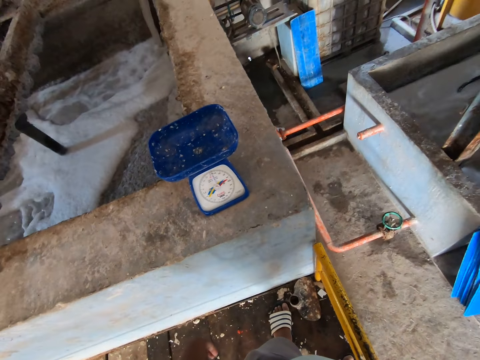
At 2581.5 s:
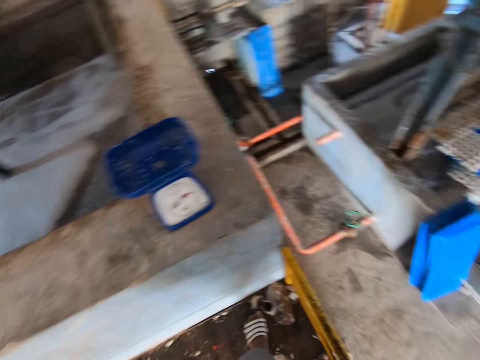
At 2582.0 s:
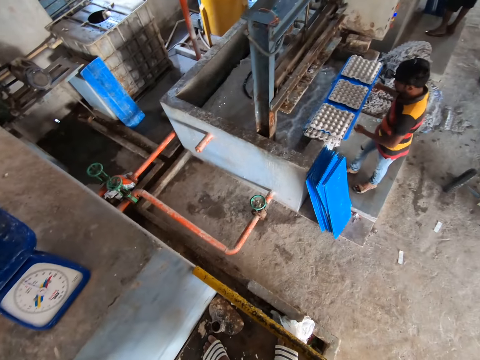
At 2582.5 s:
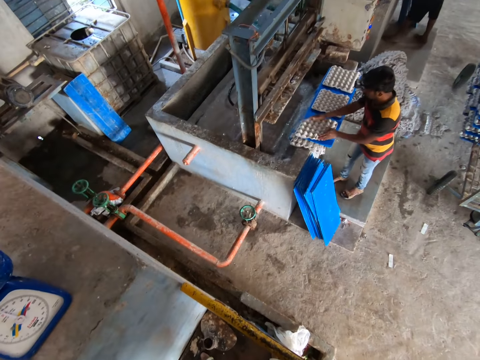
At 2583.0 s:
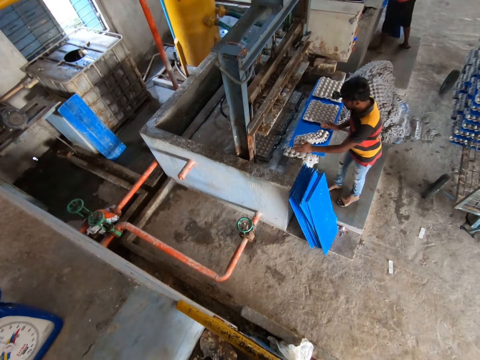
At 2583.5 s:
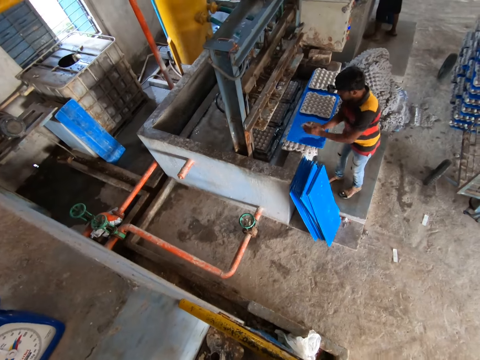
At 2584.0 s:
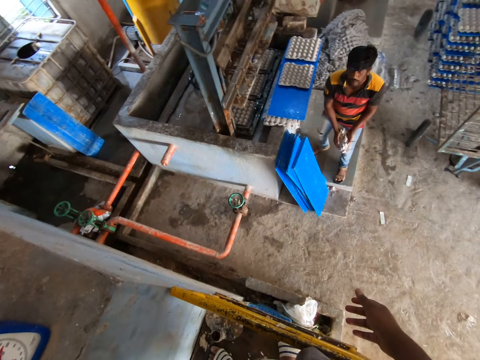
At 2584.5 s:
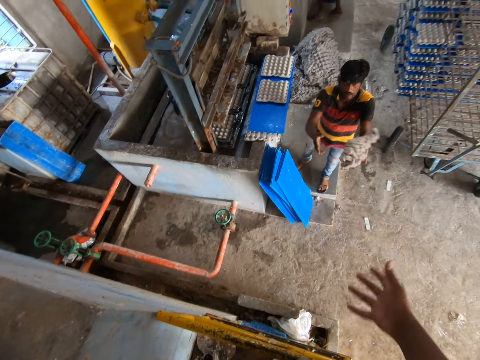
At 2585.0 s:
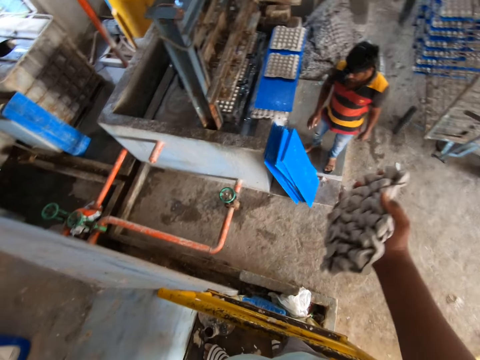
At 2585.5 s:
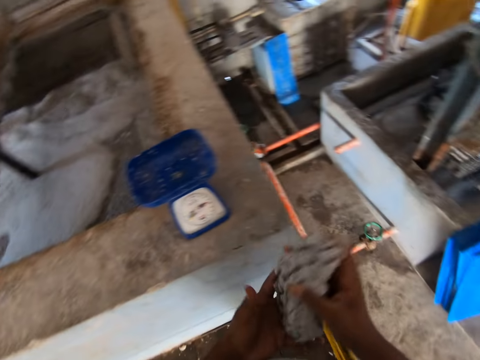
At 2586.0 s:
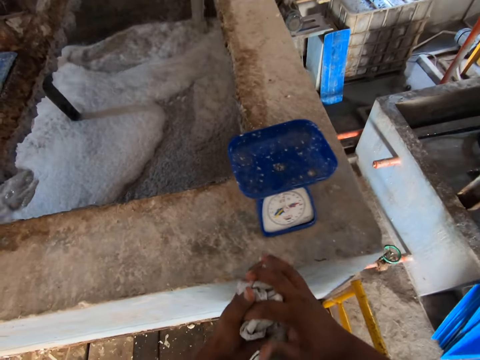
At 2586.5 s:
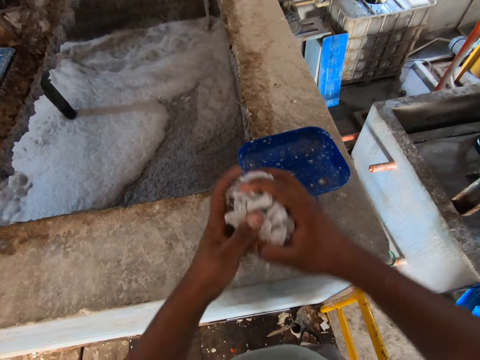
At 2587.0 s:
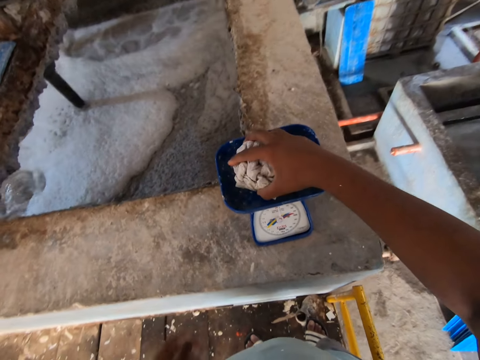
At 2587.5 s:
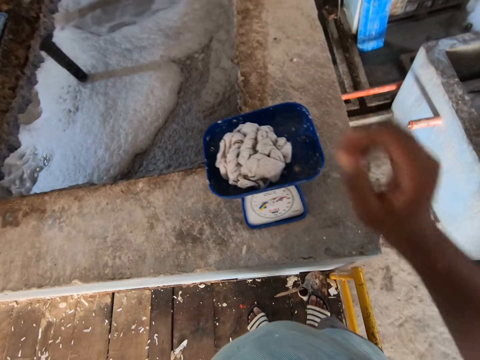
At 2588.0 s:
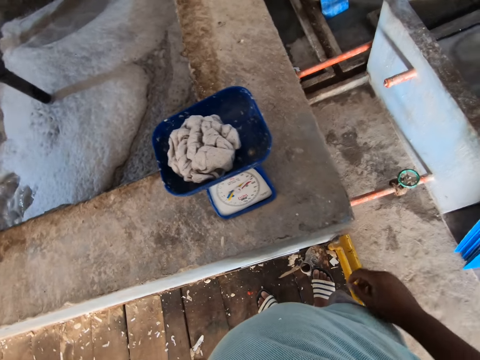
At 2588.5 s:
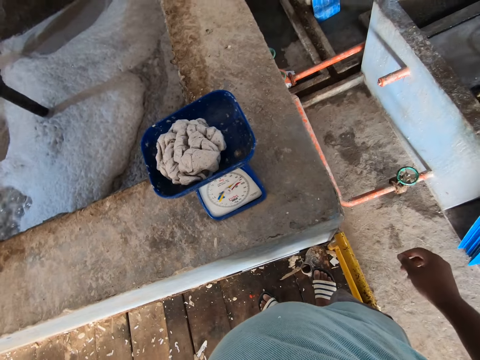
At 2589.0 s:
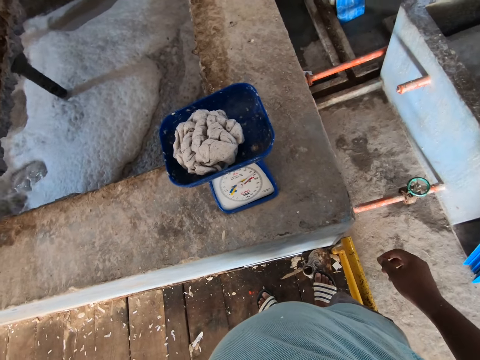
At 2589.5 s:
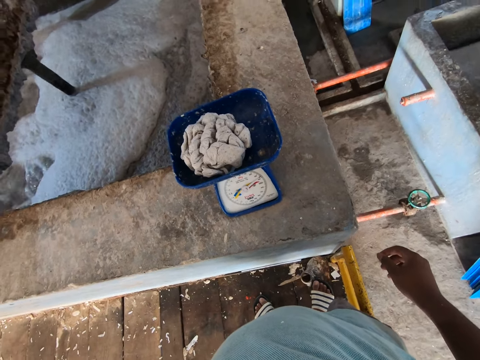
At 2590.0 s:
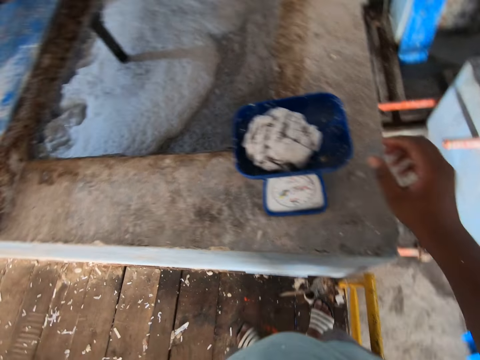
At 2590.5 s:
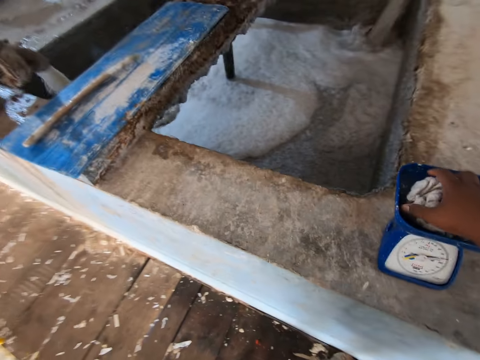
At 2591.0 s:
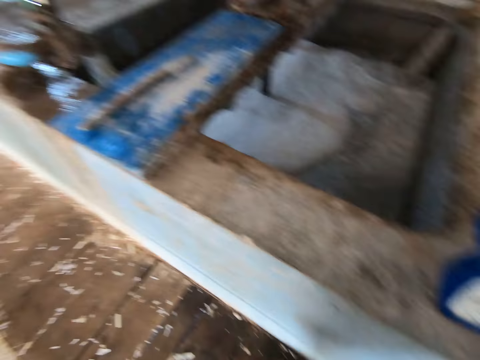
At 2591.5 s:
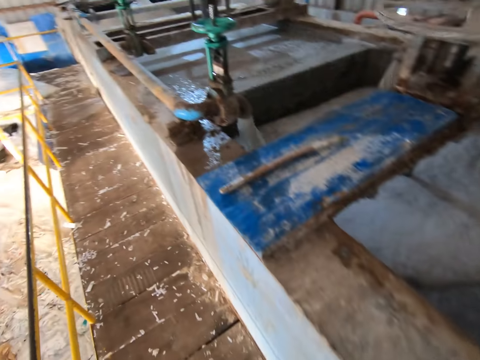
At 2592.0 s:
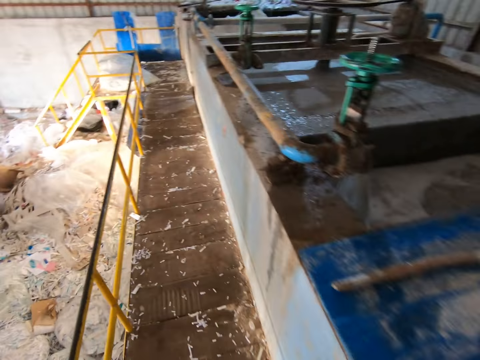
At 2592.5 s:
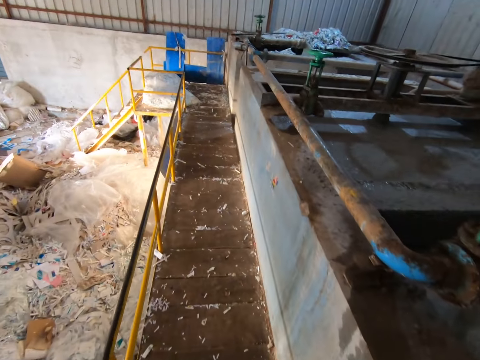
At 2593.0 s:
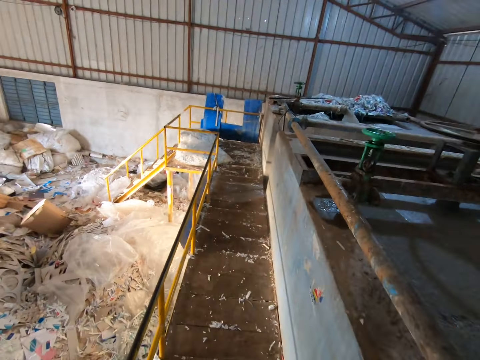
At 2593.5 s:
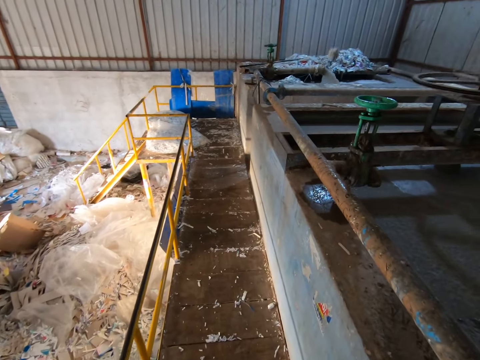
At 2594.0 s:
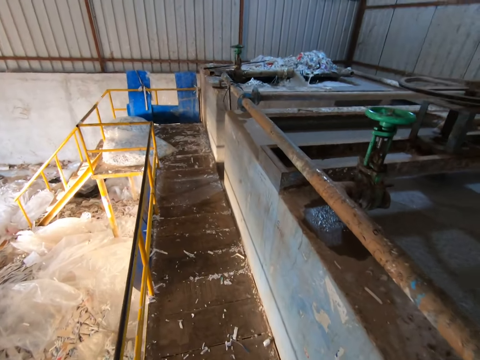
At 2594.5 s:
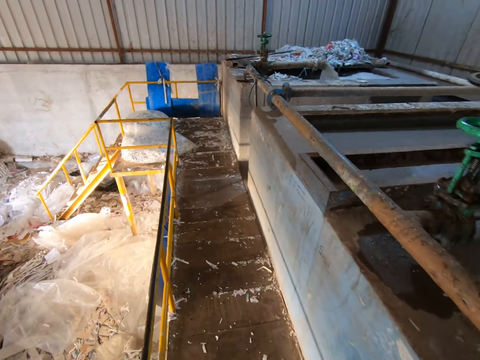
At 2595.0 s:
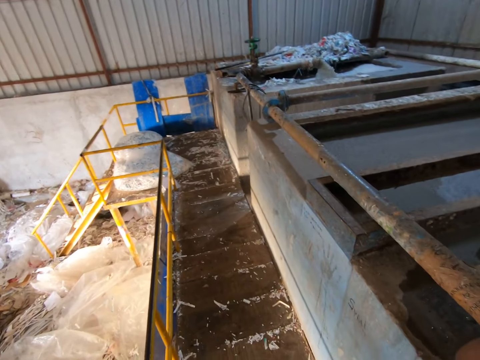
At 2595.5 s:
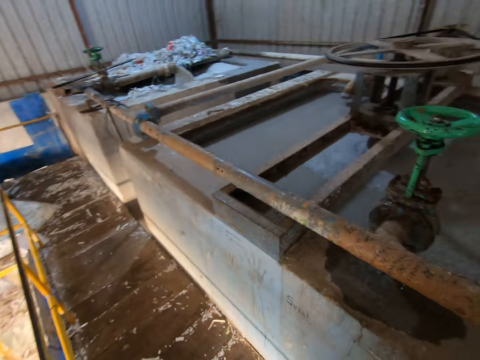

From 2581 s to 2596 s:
The man places a tray in both hands on top of a set of egg trays on the side of the molding machine. He squeezes an egg tray on the tray with both hands, picks the egg tray from the tray with both hands, and tosses the egg tray from both hands to the right hand of the camera wearer. The camera wearer catches the egg tray. He touches the egg tray in his right hand with his left hand. He places the egg tray in his right hand on the weighing scale. He views the weighing scale readings. He touches the egg tray from the scale with his right hand. He picks the egg tray. He walks up the platform. He walks around the paper recycling plant.

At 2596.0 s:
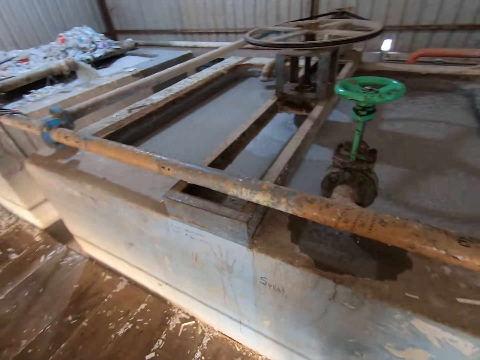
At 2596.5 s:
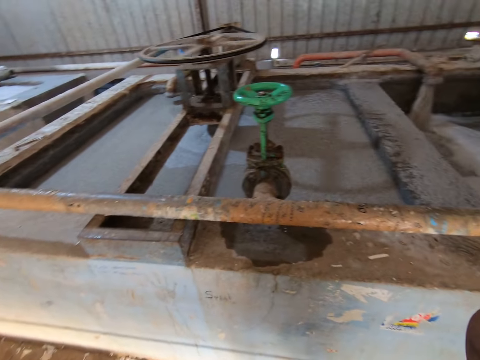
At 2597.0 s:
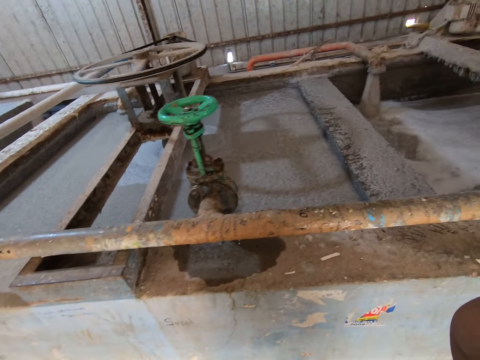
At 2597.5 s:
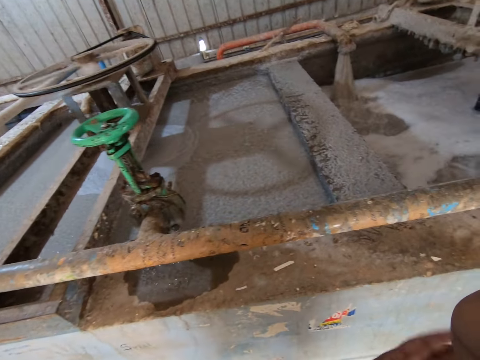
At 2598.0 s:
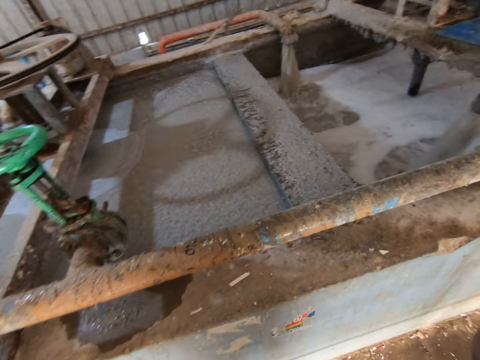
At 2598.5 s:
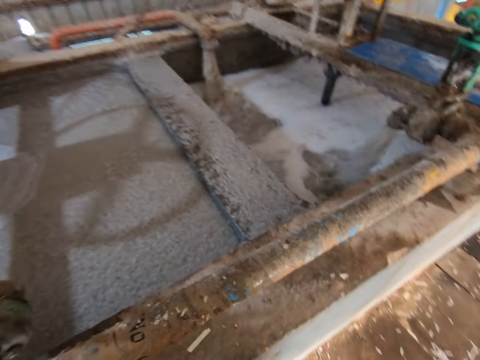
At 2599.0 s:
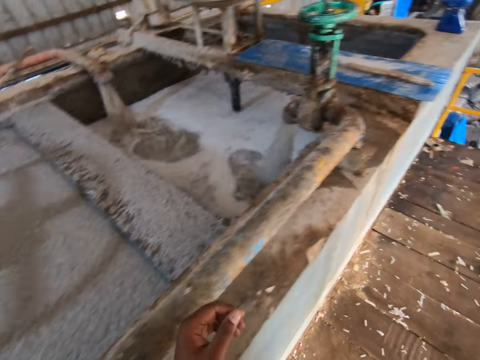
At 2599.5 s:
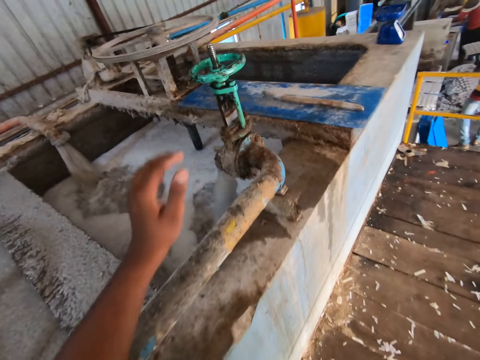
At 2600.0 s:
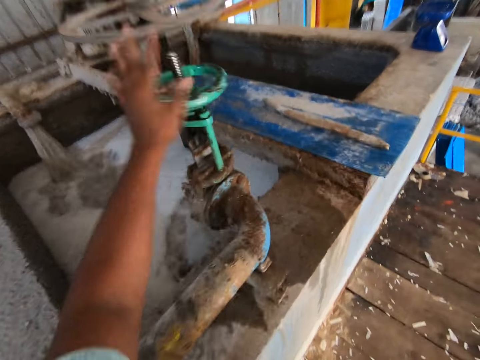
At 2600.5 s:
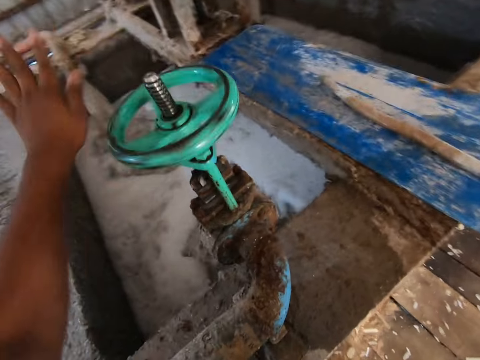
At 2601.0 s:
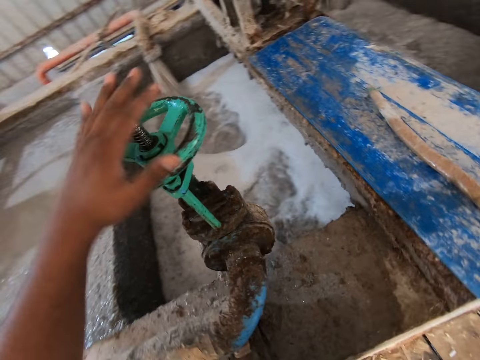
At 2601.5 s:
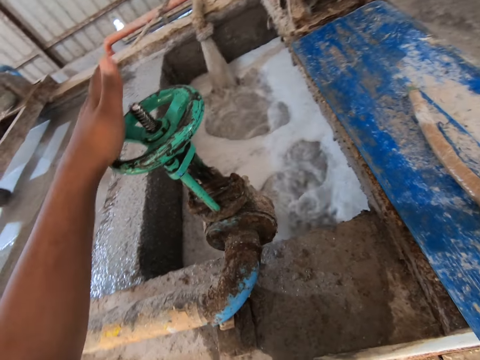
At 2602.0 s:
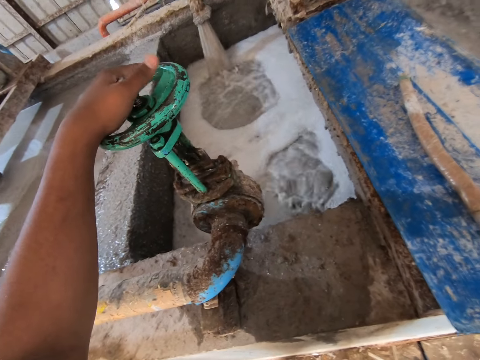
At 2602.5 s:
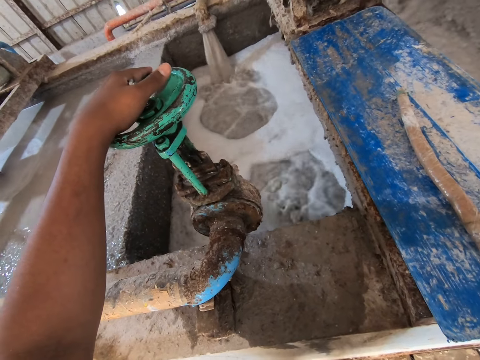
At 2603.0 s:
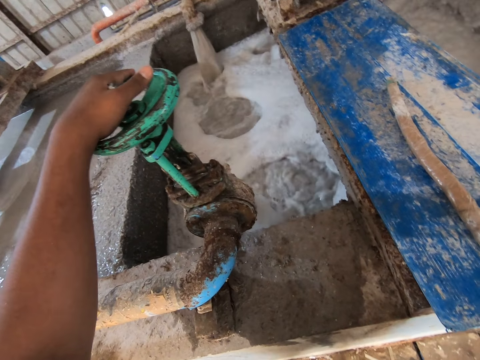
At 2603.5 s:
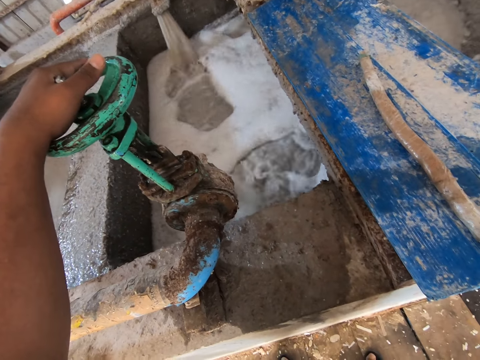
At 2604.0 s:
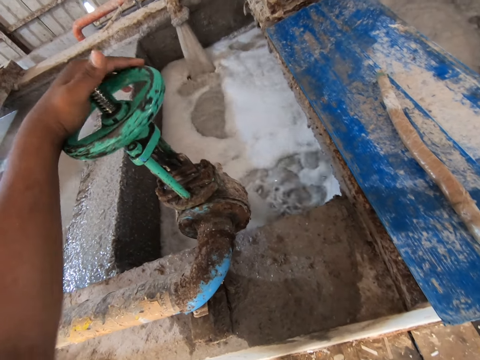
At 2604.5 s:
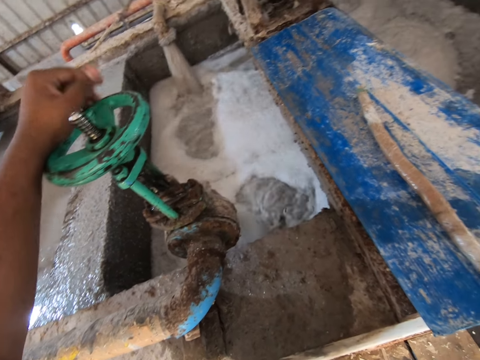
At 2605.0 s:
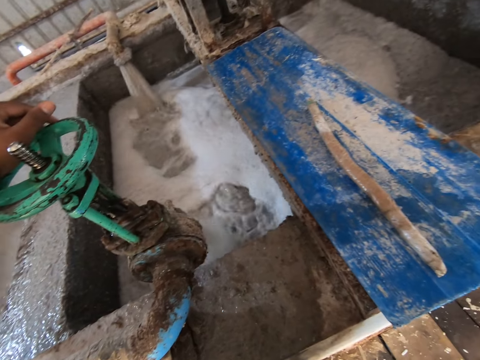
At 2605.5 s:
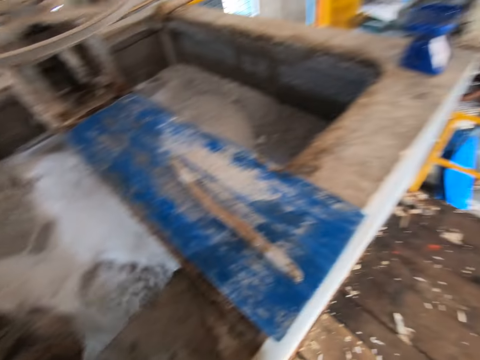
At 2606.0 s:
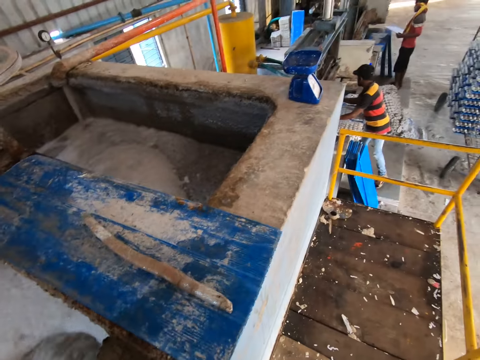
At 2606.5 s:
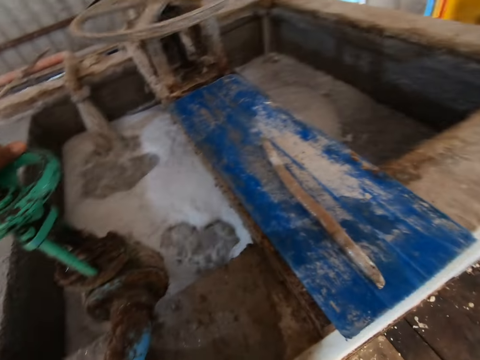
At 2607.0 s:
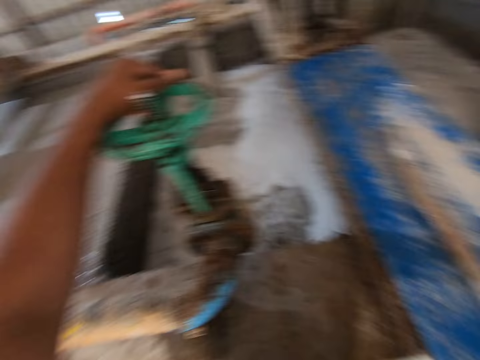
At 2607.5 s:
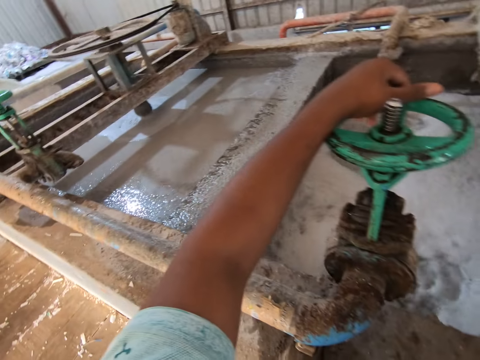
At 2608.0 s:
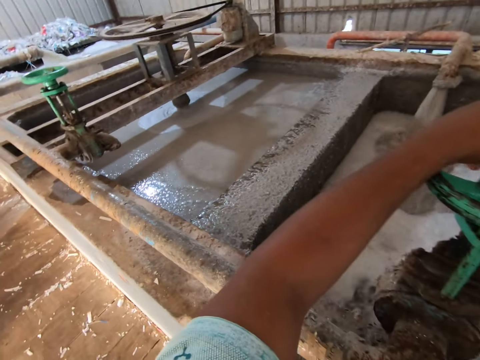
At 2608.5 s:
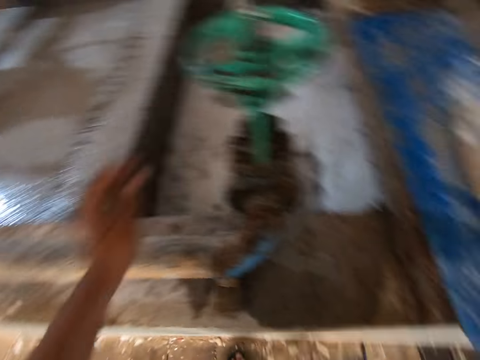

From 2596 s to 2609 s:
The camera wearer scratches his right elbow with his left hand. He turns the pipe valve with his left hand. He looks around in the building.
